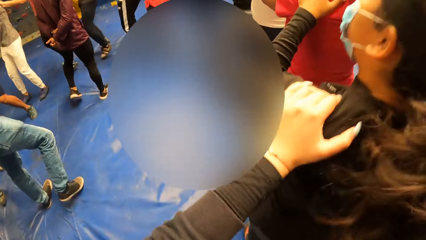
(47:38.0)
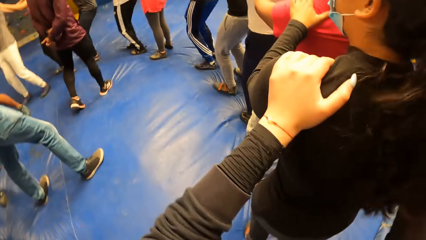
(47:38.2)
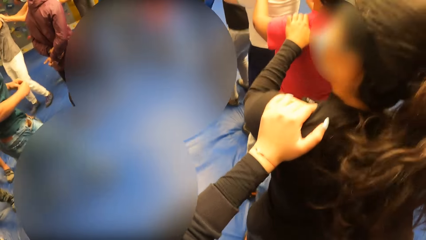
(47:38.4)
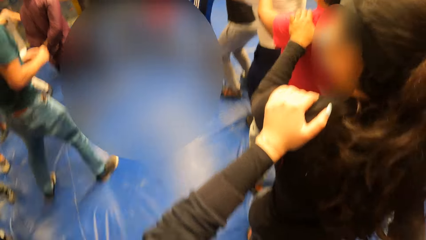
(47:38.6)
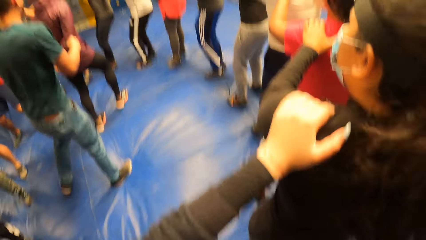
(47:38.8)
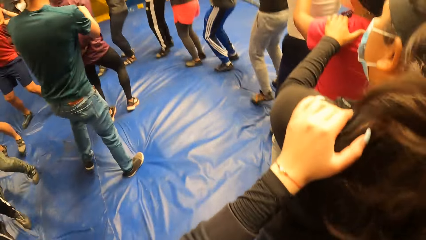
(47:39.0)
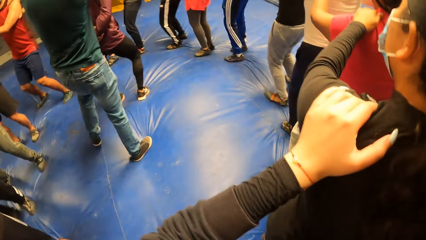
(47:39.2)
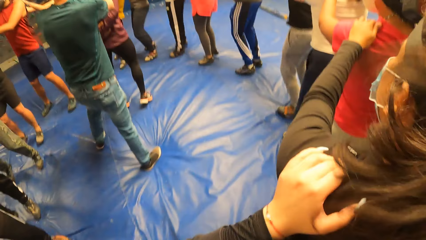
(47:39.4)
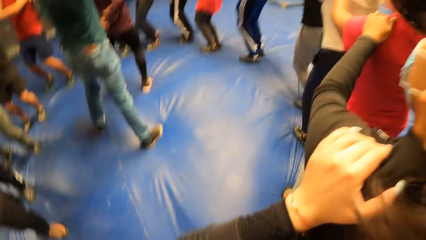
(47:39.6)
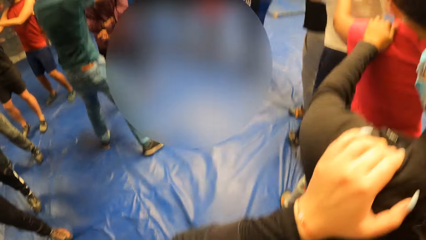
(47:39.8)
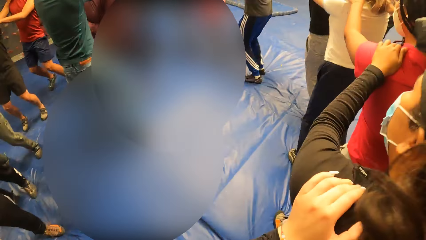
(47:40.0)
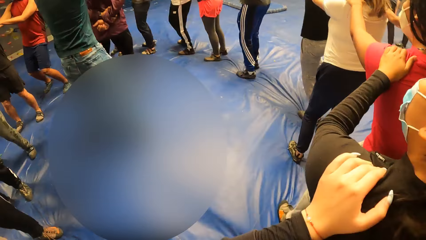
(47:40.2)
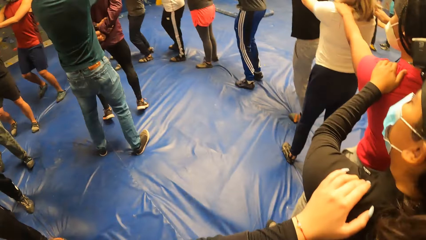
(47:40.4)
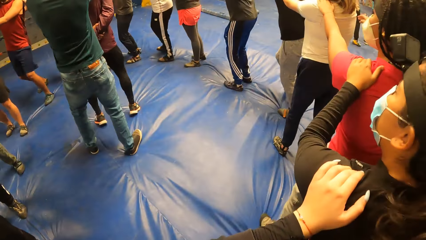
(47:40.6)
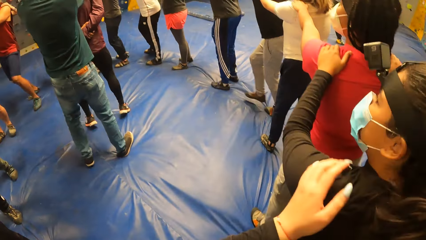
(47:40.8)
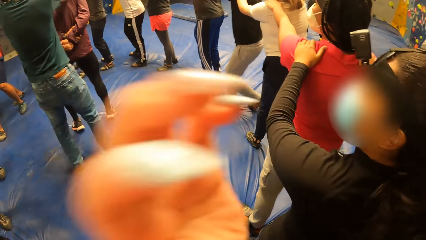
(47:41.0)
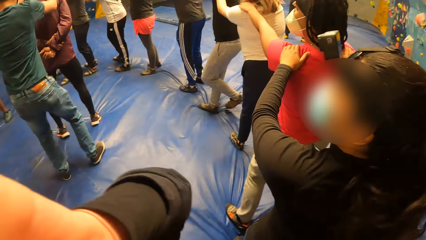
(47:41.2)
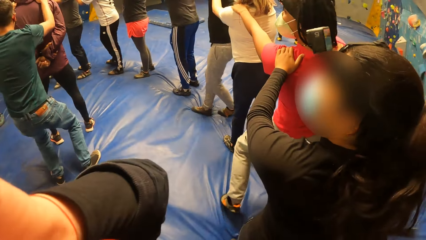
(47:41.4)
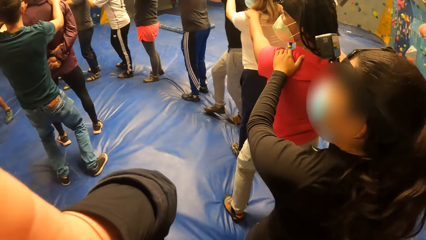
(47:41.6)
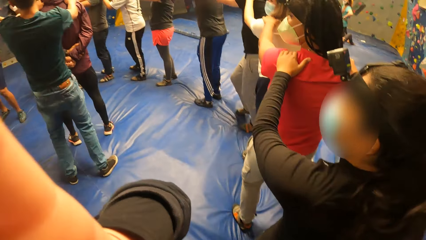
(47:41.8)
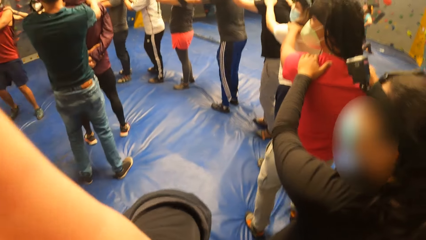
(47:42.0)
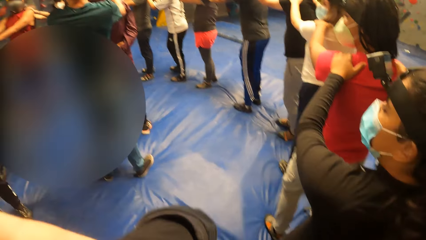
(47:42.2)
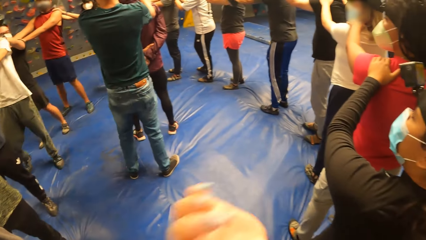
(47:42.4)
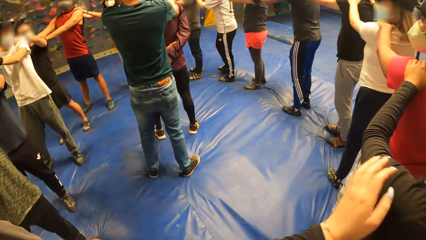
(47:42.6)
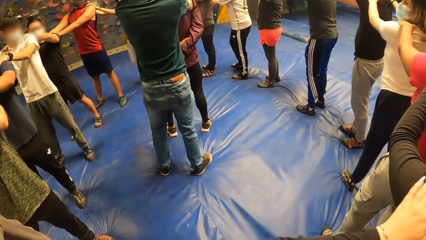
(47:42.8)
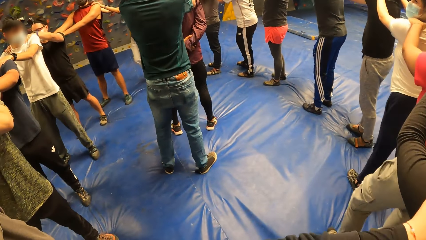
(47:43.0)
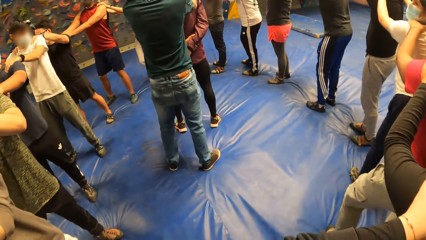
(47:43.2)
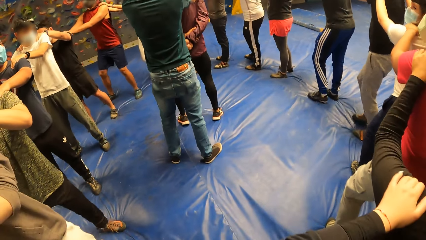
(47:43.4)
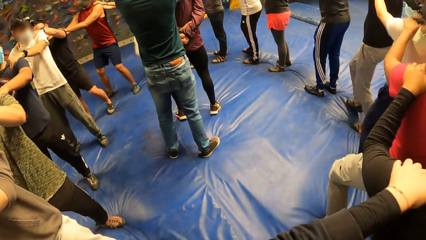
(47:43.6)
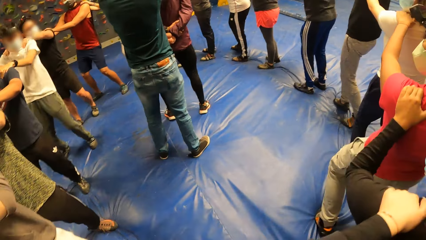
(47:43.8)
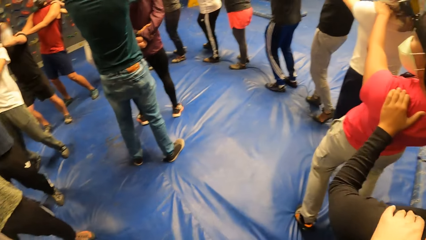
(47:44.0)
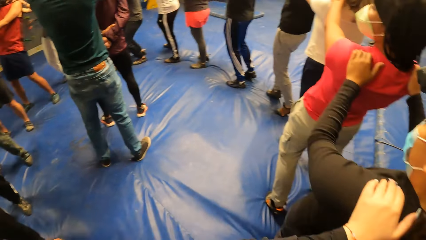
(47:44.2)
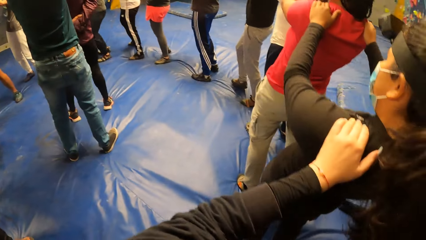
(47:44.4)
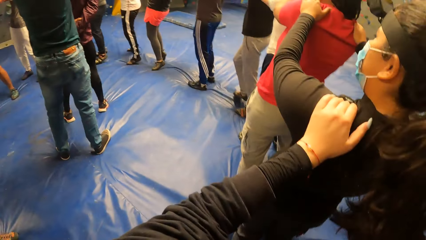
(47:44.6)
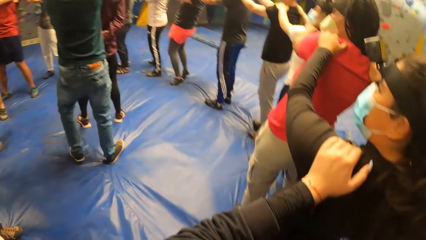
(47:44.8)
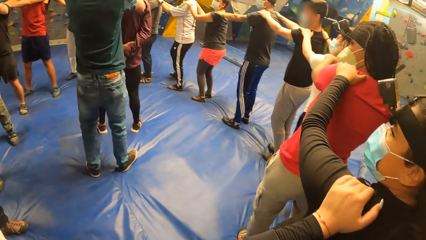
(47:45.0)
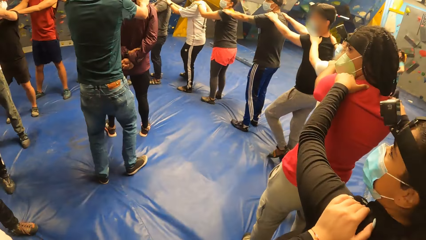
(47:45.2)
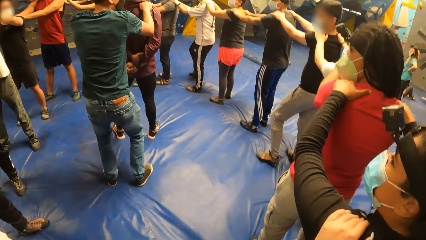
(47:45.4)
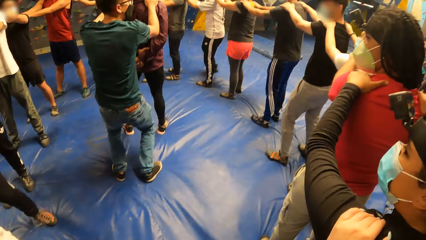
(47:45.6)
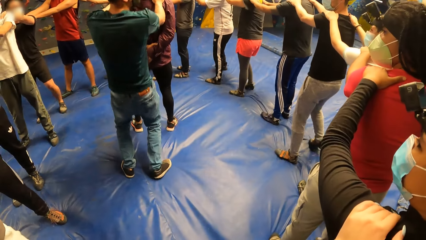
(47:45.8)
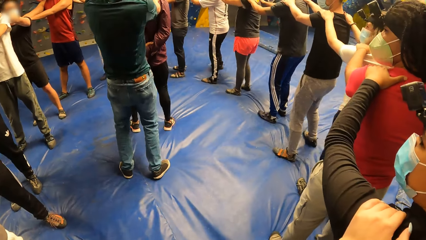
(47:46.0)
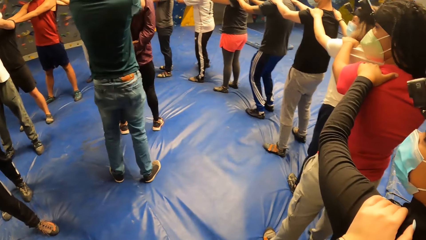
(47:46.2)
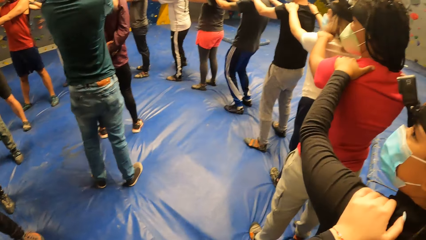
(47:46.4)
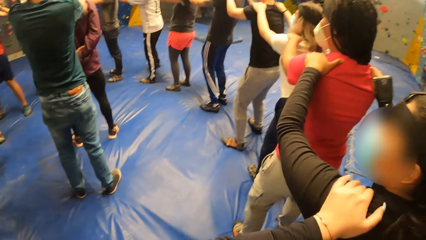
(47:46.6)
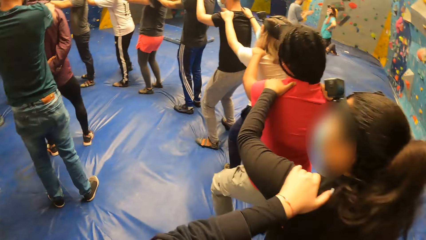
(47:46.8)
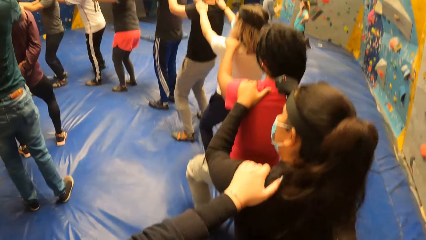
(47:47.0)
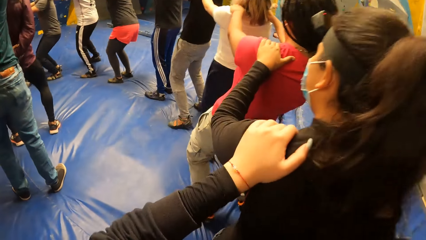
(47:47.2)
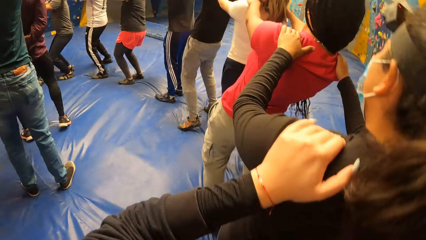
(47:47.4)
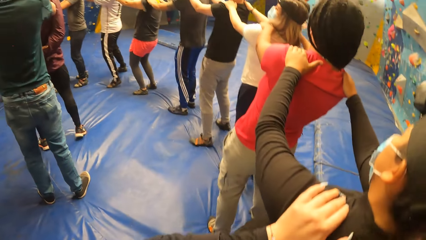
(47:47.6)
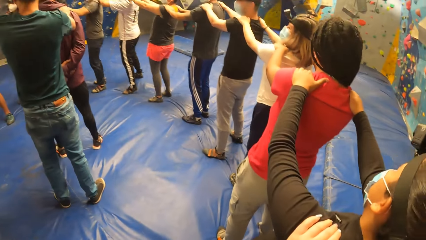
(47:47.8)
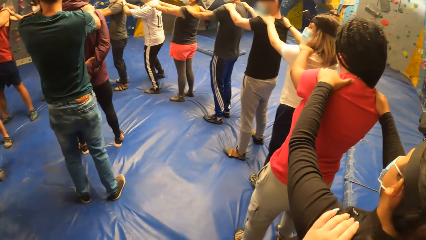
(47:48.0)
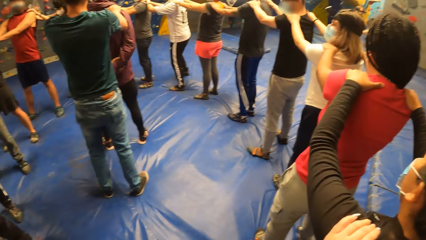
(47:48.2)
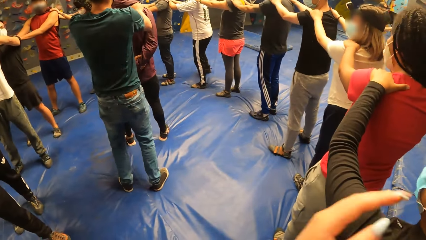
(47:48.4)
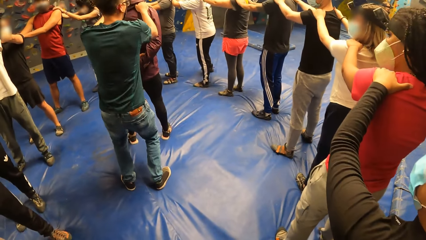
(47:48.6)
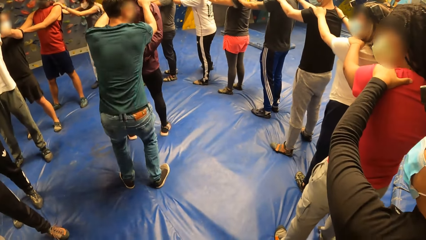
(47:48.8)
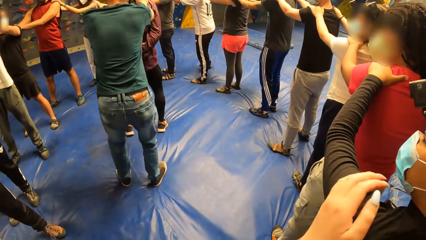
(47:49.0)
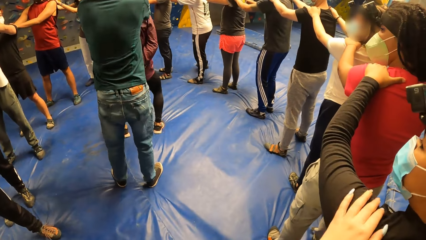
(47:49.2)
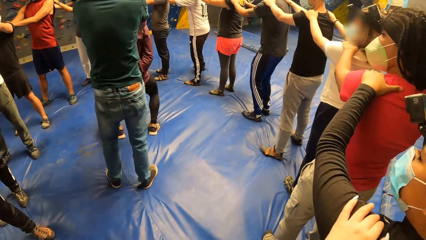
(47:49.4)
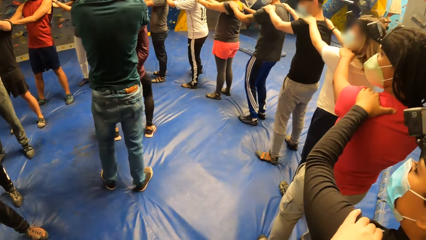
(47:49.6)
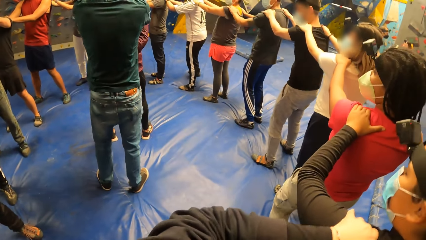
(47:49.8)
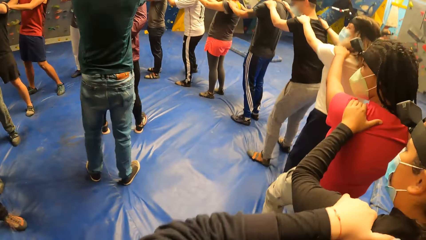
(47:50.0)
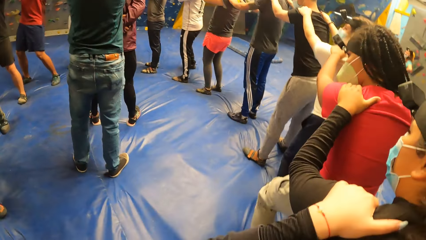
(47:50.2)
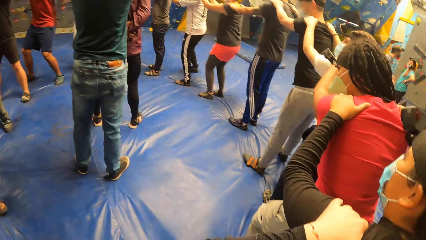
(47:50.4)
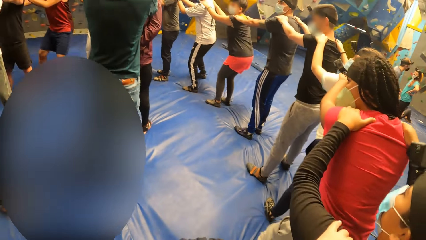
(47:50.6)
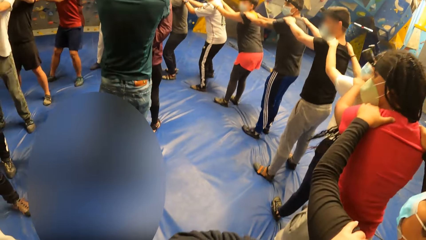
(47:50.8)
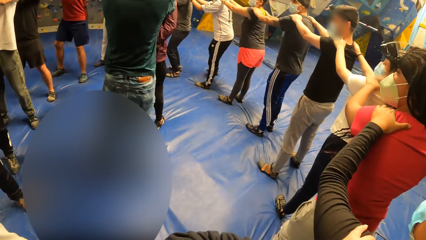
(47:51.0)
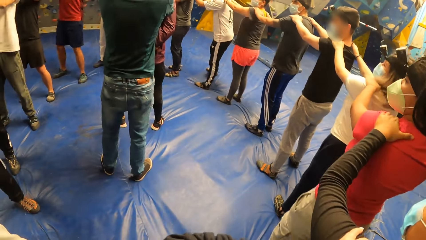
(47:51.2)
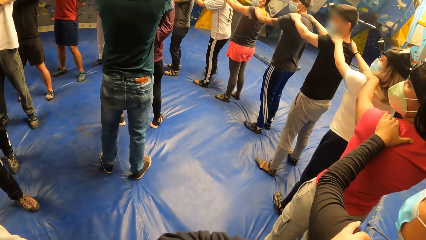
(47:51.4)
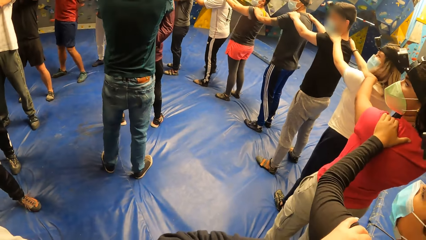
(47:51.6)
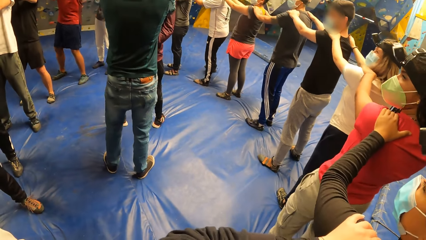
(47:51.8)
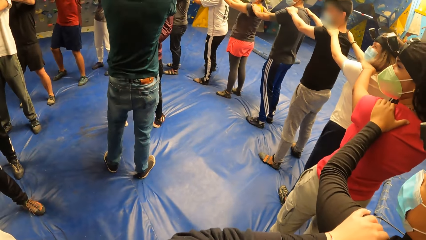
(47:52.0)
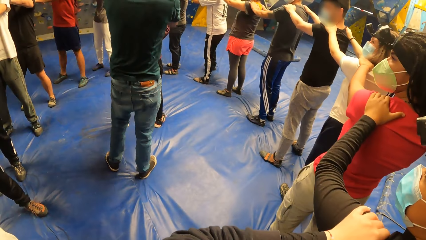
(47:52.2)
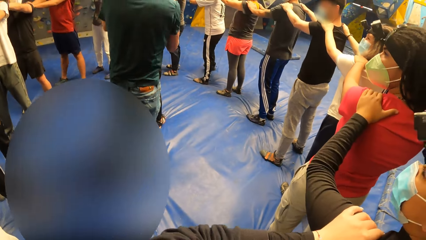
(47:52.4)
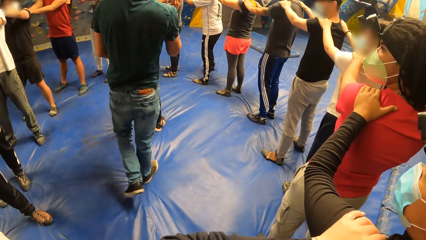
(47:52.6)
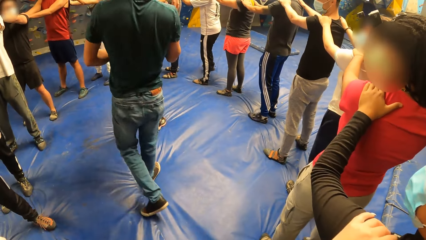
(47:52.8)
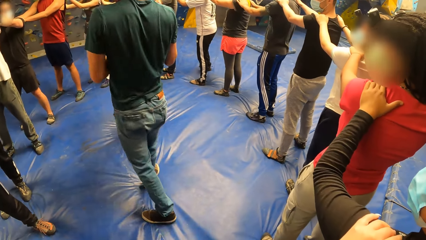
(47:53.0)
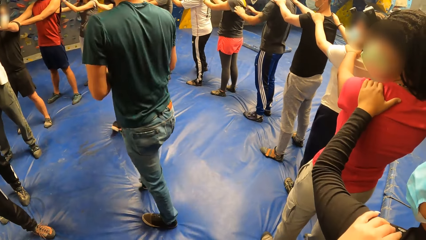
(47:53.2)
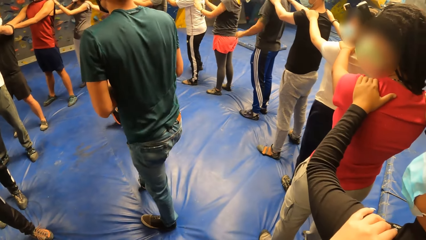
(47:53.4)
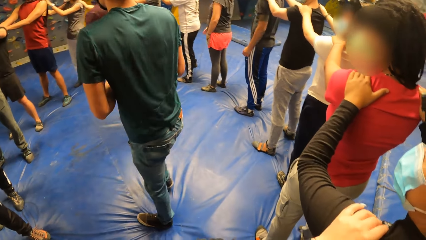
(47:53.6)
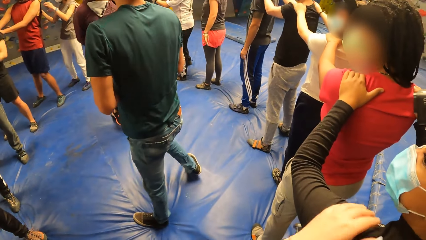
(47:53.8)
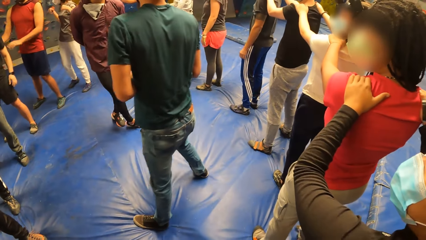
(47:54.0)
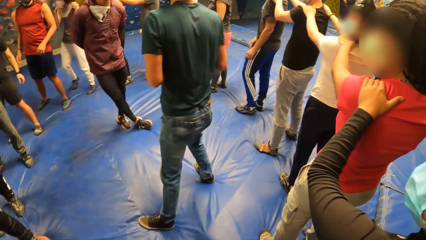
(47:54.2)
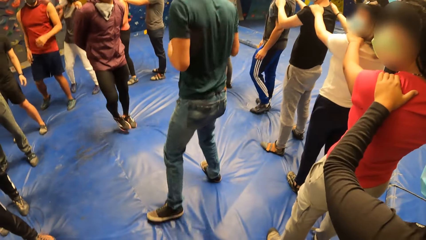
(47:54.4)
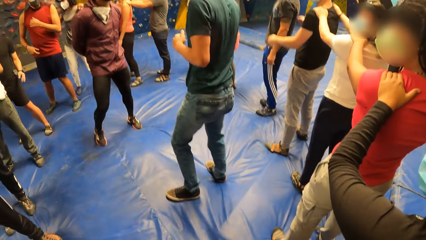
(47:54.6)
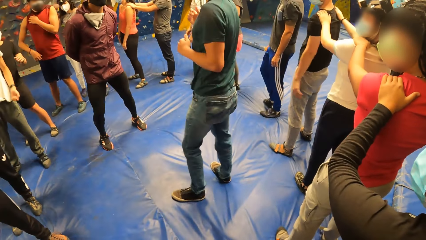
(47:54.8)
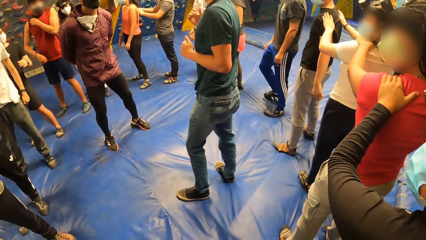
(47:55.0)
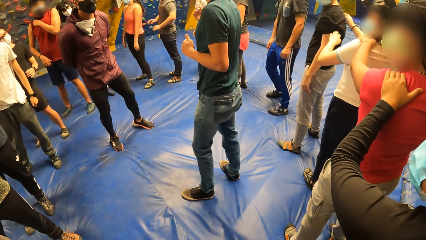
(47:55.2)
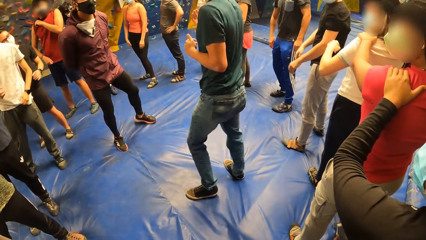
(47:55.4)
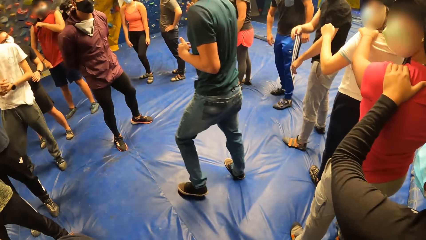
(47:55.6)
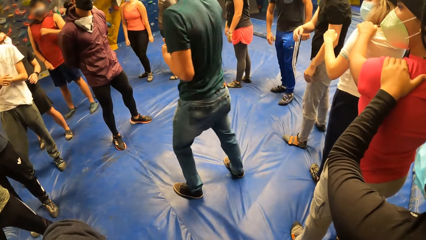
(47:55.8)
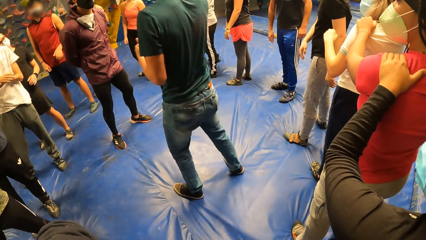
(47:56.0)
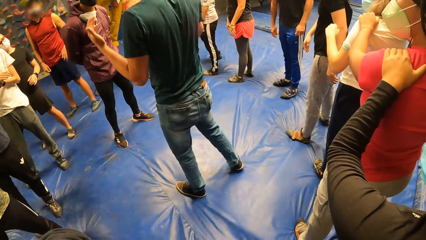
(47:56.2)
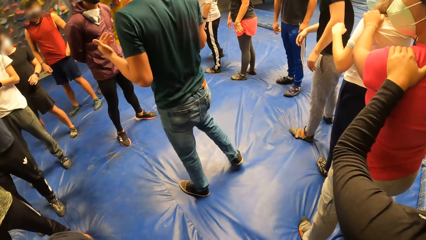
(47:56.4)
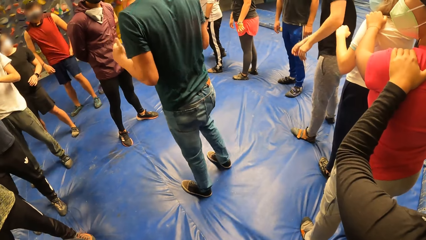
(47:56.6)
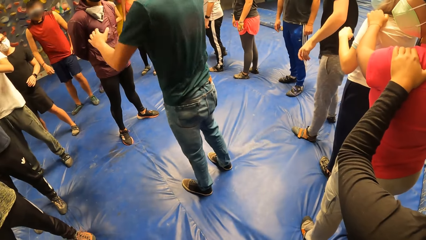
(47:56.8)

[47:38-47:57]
The camera wearer touches her face with her left hand. She looks around. She places her left hand on the shoulder of the woman. A man moves around on a bouncy mat.
